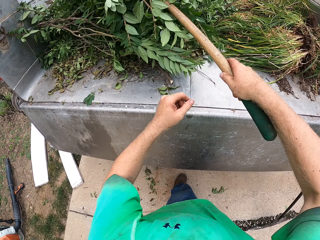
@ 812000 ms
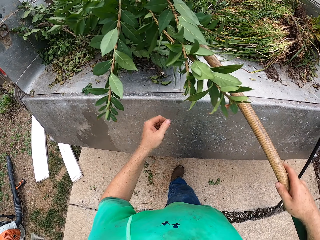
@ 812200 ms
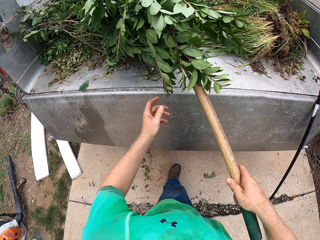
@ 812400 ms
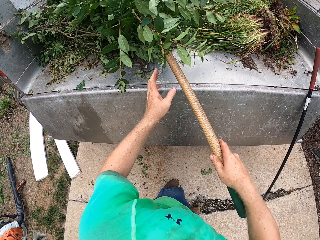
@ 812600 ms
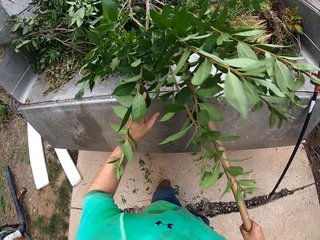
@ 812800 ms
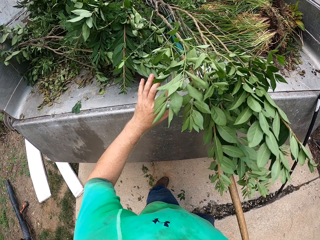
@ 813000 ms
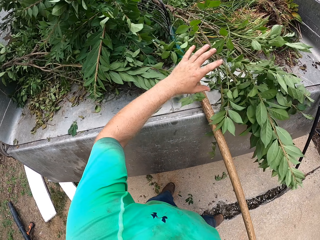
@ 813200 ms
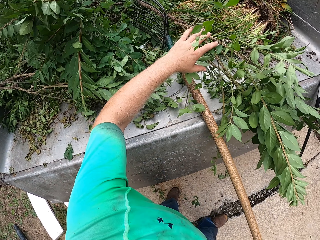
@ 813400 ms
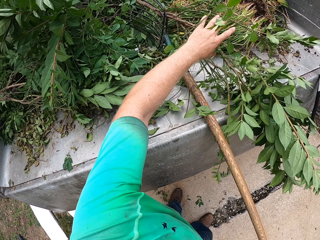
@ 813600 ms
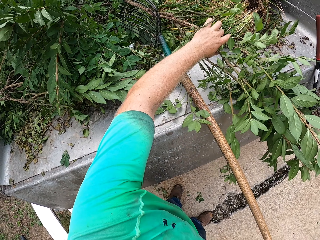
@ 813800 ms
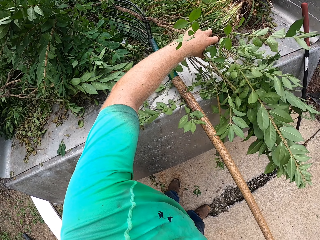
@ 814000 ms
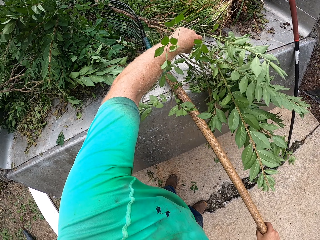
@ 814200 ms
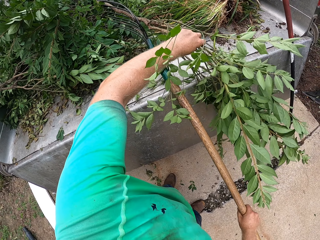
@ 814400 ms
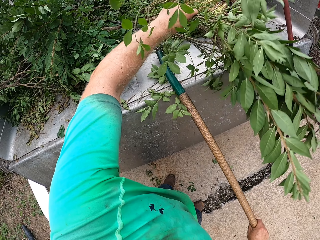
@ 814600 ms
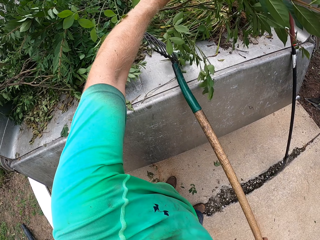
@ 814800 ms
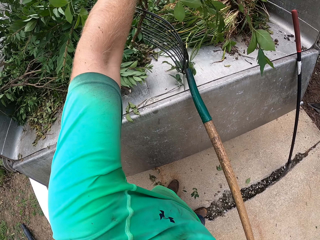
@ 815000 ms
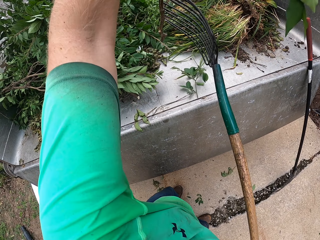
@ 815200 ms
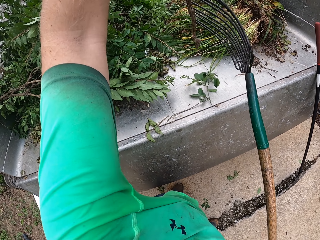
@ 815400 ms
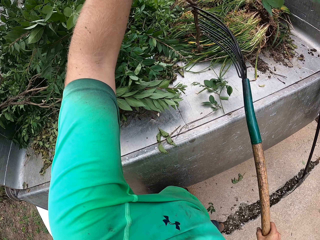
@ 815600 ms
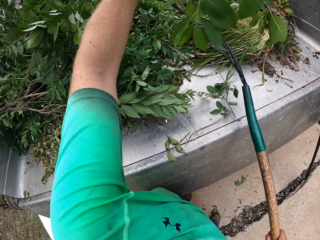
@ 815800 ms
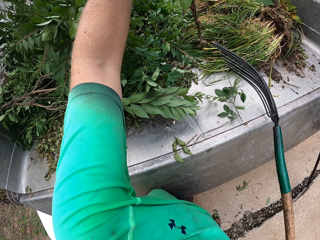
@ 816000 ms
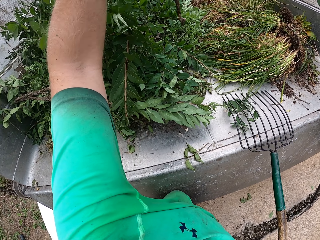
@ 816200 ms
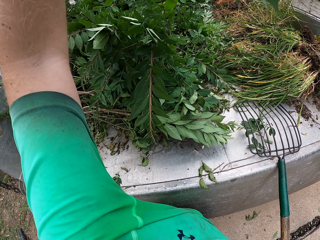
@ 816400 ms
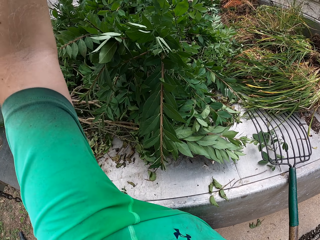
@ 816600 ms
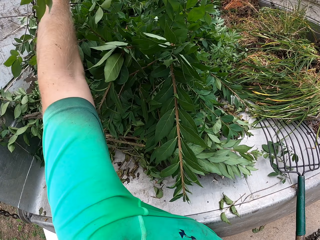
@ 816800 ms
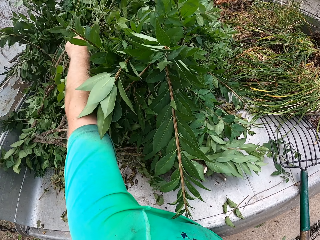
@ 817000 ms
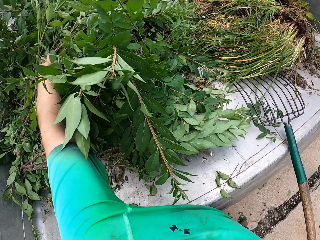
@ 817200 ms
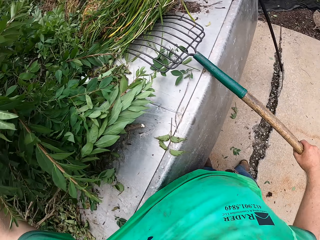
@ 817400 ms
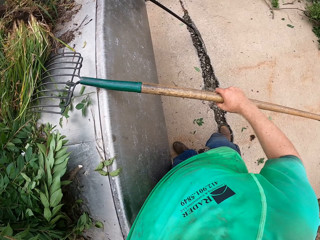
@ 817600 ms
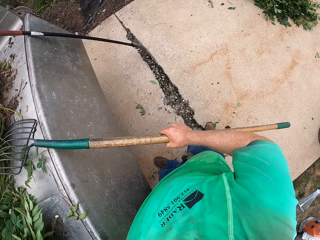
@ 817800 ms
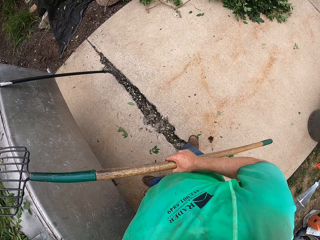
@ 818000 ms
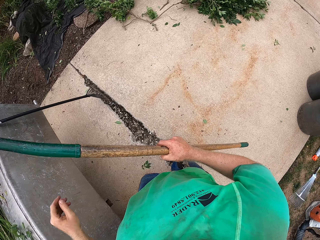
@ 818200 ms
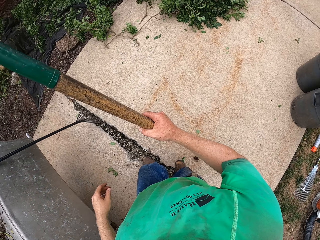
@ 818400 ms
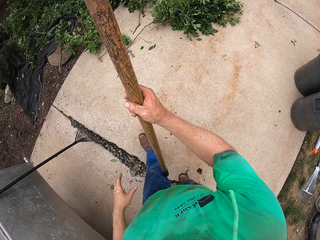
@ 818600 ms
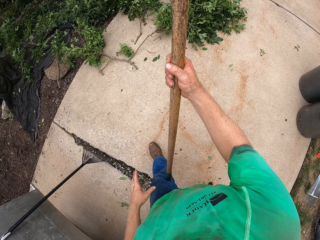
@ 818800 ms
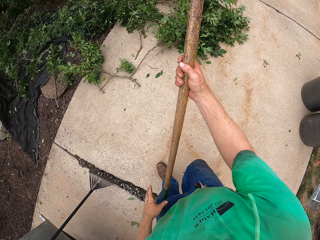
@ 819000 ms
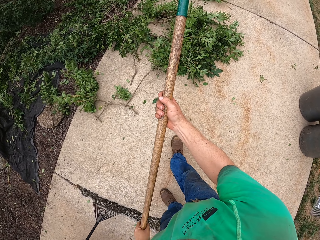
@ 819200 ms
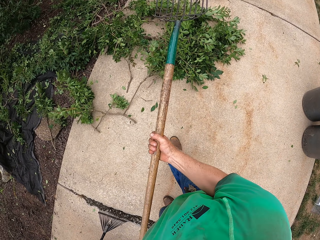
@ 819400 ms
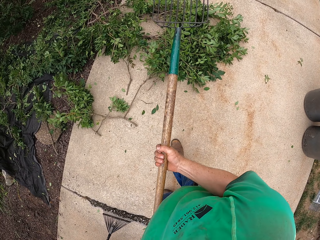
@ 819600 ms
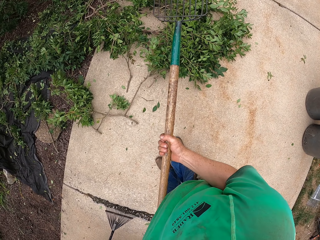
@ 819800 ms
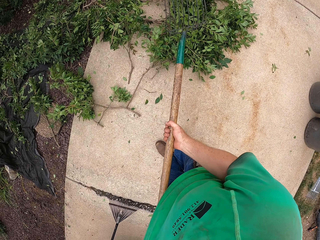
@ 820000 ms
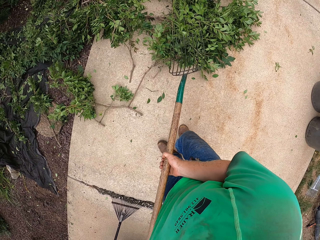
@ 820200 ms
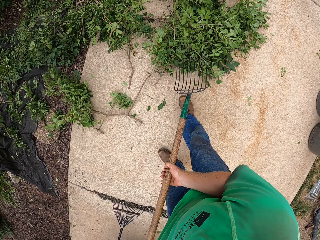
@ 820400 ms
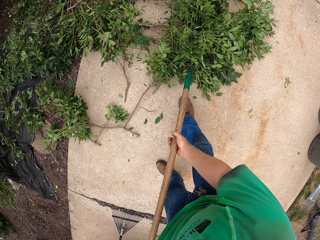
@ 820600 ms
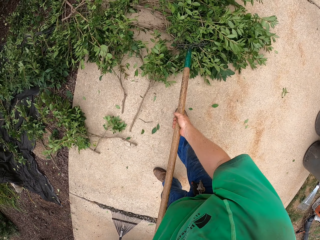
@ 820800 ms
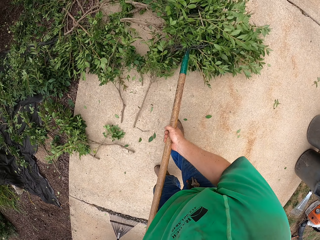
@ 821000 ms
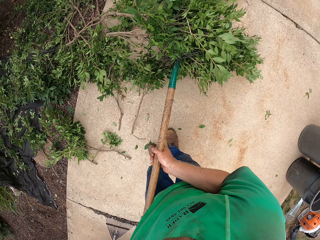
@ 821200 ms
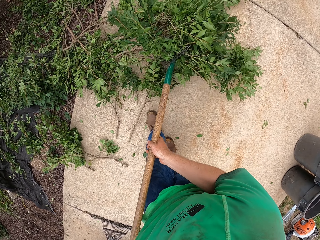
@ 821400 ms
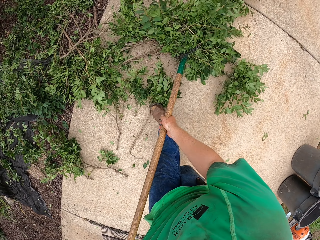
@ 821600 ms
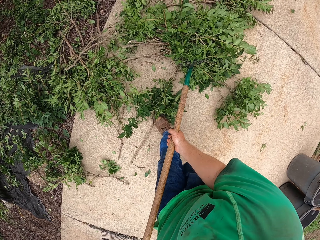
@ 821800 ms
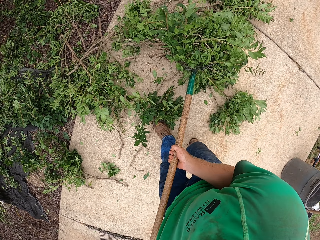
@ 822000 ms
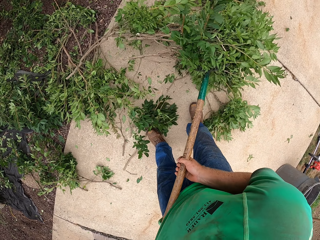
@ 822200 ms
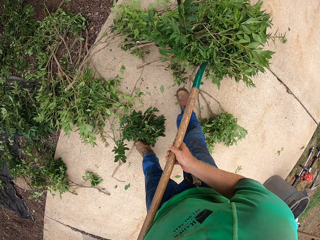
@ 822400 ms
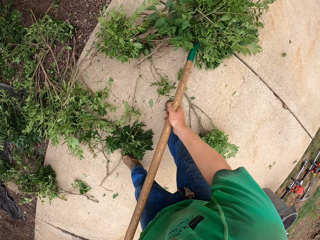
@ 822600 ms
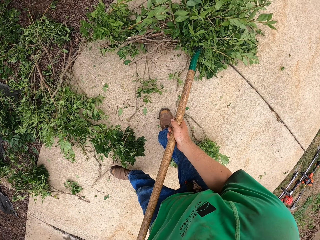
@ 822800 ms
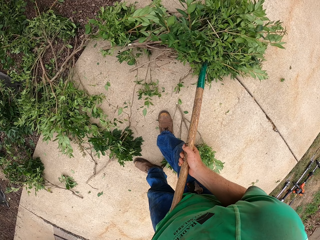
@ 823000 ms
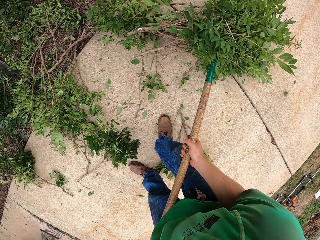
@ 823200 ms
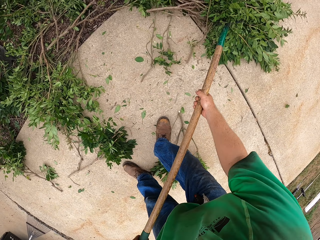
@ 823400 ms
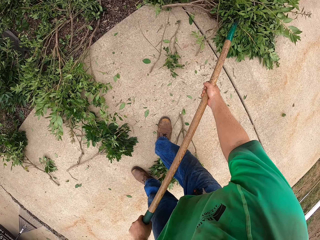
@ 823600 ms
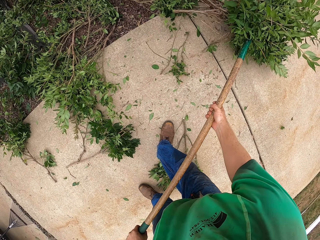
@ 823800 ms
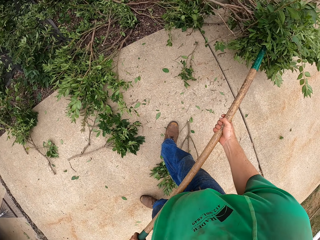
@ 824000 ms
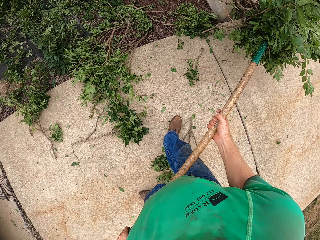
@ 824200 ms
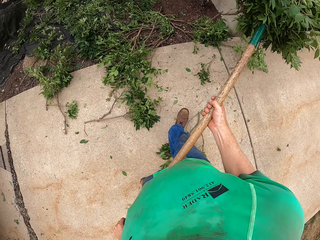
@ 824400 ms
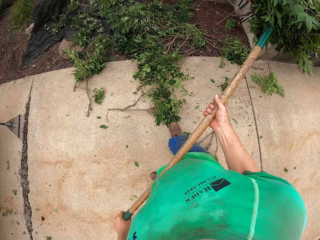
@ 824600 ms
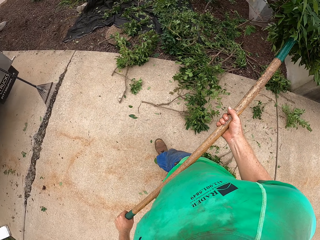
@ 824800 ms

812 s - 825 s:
The camera wearer removes the cut branches from the rake with his left hand. He picks the branches from the floor with the rake.

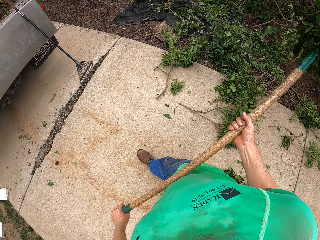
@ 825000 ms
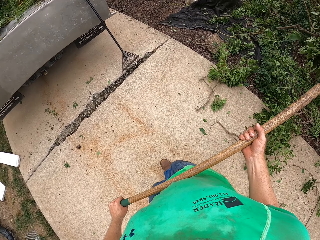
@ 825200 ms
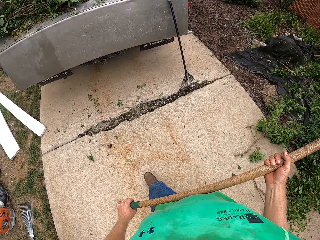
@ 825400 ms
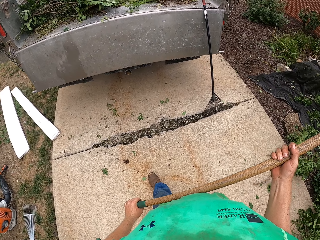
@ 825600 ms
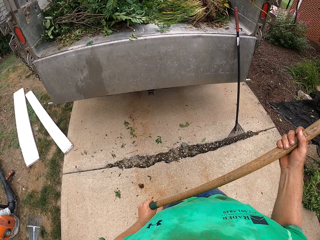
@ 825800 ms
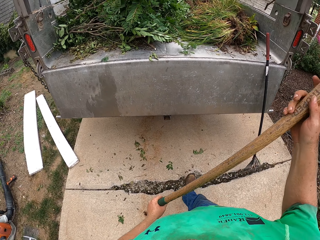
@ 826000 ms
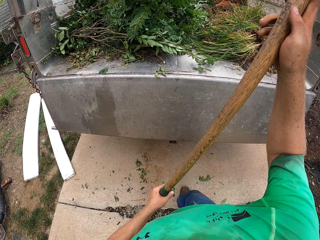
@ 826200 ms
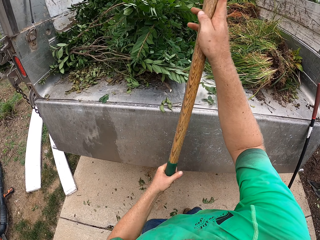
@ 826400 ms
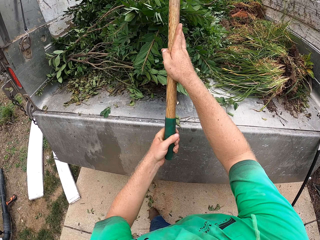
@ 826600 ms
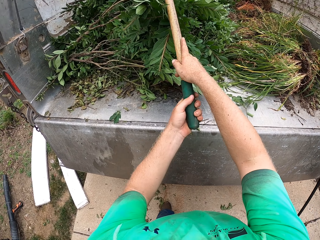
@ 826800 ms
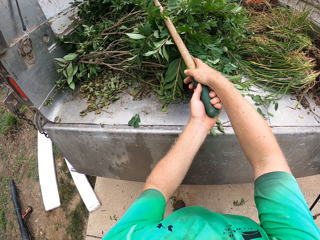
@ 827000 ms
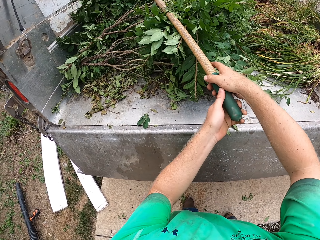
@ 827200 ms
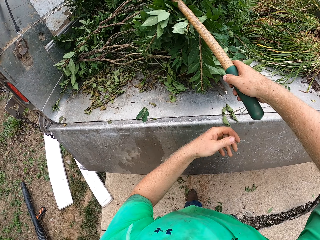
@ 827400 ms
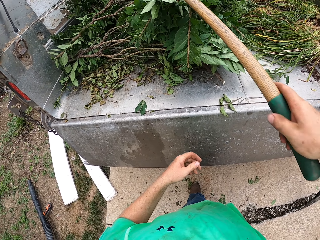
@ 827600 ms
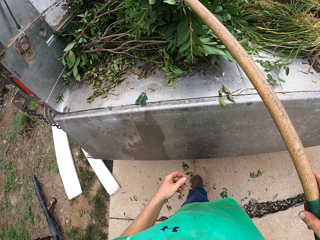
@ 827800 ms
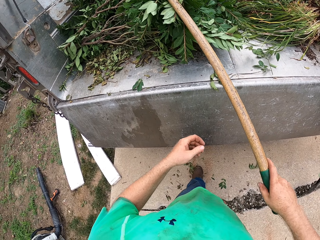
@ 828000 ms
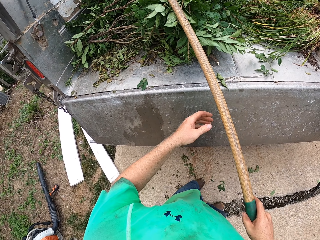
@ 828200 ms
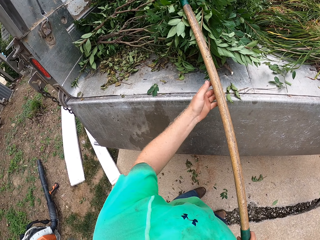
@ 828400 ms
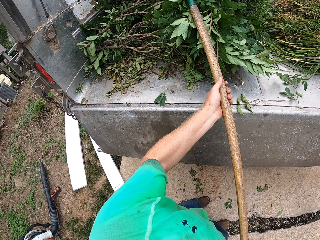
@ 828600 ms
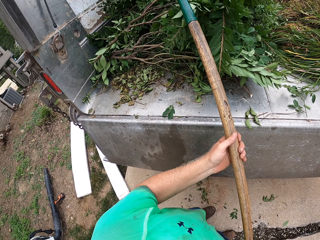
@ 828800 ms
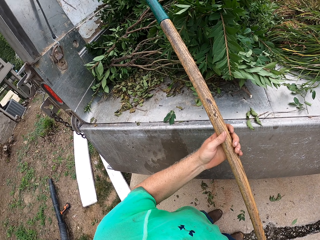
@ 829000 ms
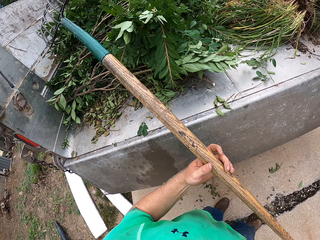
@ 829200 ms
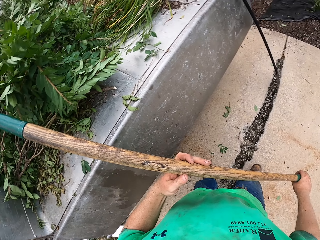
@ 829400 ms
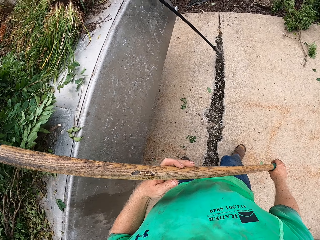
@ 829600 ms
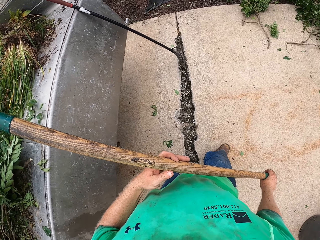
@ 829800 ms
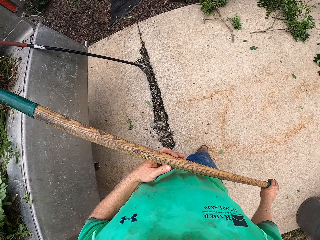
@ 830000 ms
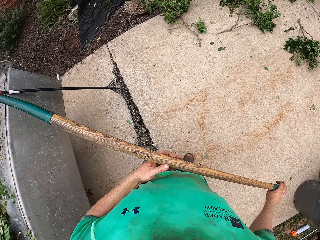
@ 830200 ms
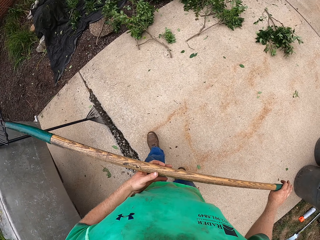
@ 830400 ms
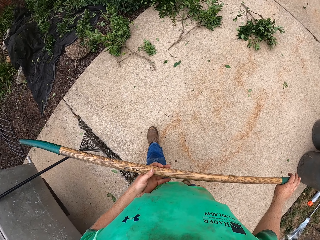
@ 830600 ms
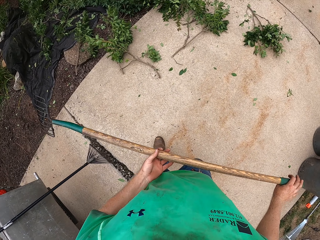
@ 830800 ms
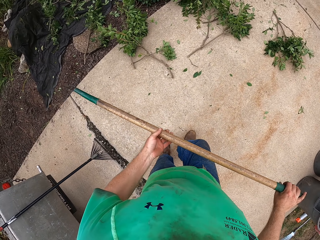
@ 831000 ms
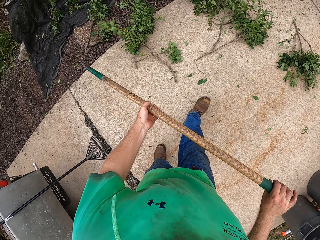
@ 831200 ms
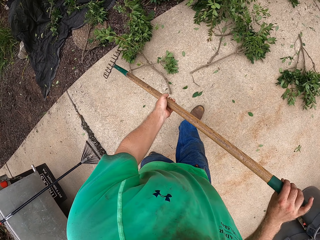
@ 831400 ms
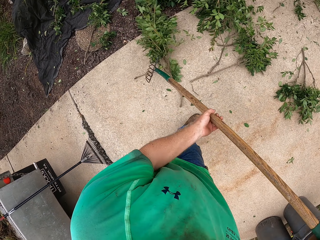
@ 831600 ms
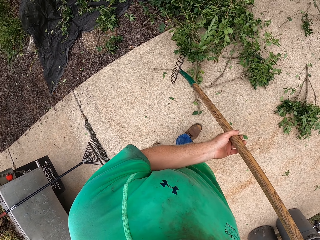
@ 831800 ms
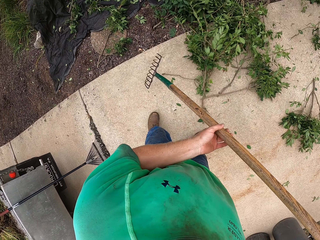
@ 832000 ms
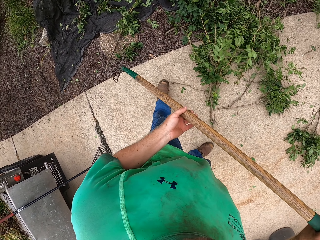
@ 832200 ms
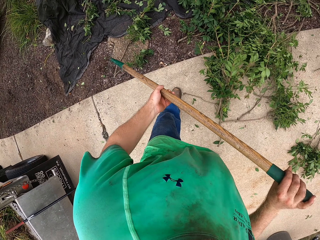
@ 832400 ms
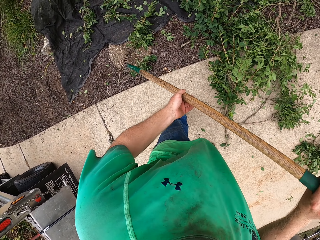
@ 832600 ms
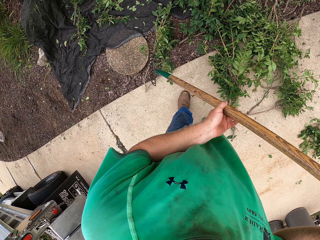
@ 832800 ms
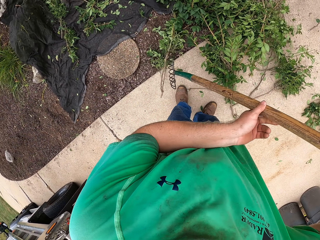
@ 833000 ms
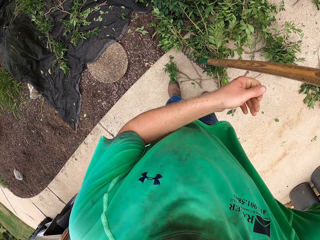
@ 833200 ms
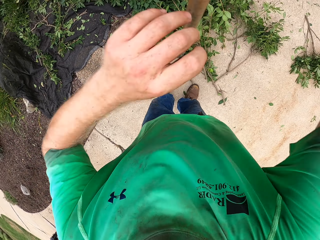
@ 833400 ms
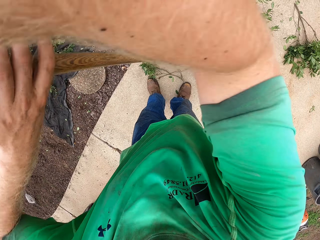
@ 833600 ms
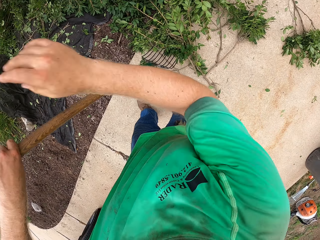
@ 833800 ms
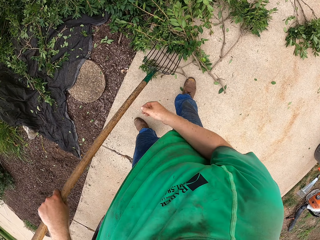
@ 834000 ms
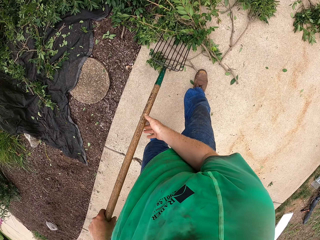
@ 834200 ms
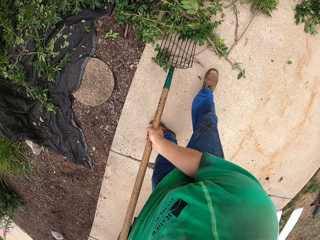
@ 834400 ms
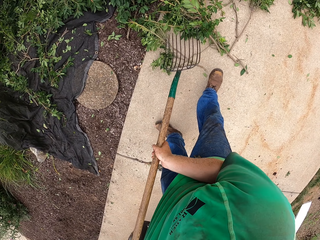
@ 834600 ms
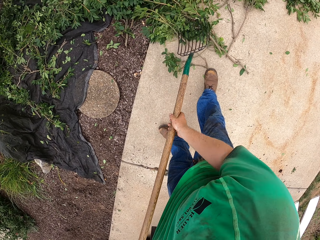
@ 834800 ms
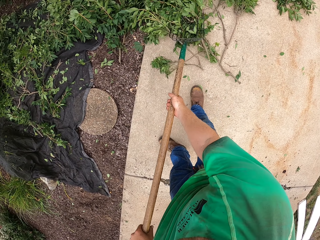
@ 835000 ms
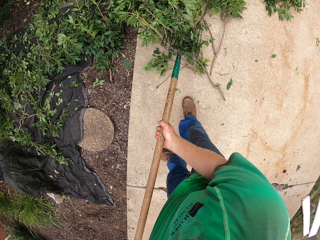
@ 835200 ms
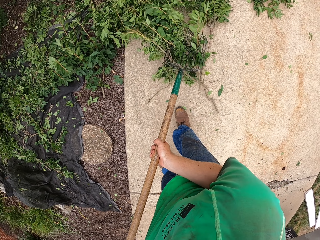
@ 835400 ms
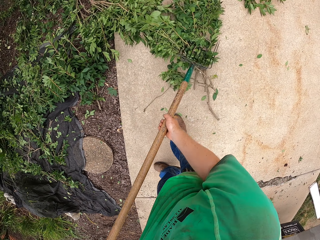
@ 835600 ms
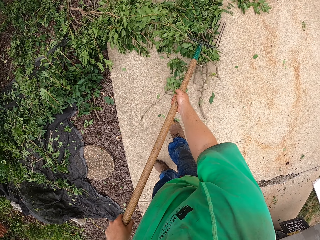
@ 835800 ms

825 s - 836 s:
The camera wearer loads the plant debris in the trunk with the pitchfork in both hands. He pulls the pitchfork from the trunk with his right hand, holds the pitchfork with both hands, and packs the plant debris from the floor in the yard with the pitchfork in both hands.
